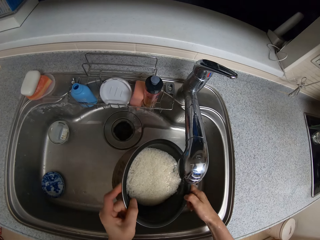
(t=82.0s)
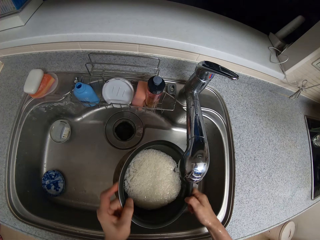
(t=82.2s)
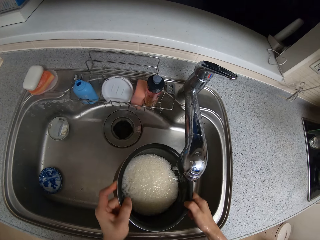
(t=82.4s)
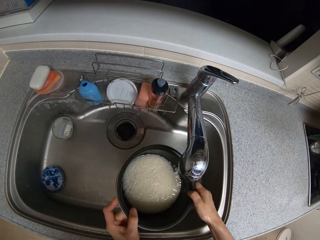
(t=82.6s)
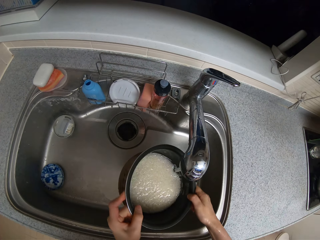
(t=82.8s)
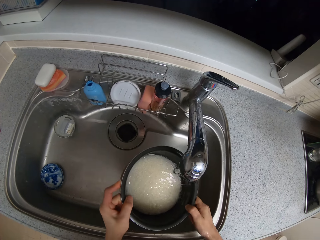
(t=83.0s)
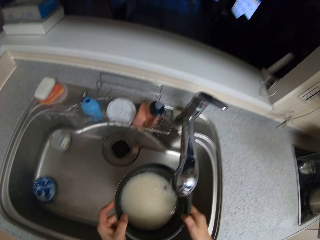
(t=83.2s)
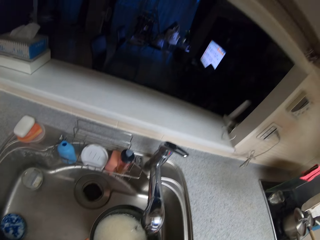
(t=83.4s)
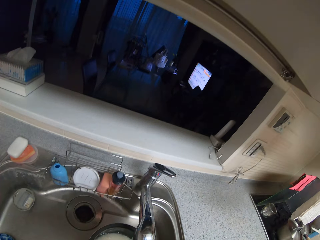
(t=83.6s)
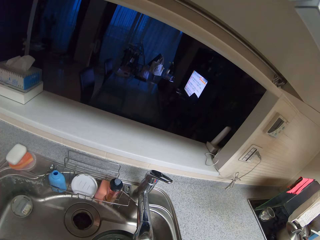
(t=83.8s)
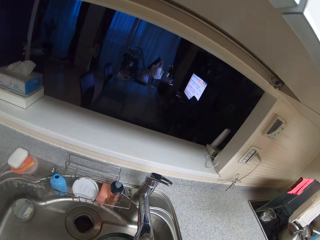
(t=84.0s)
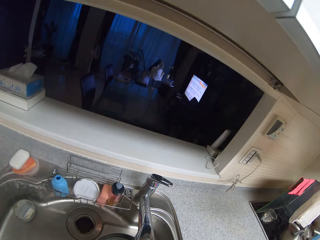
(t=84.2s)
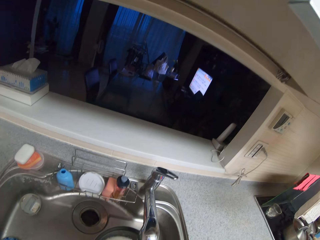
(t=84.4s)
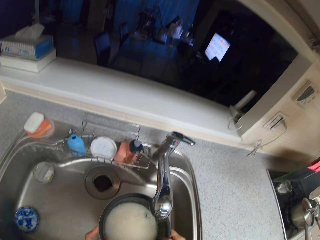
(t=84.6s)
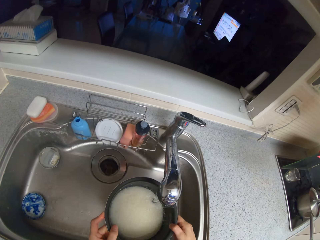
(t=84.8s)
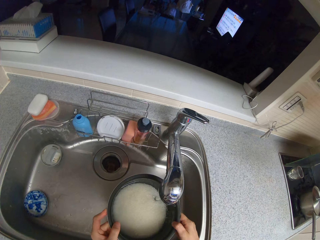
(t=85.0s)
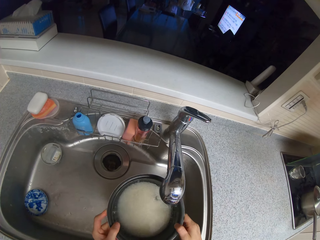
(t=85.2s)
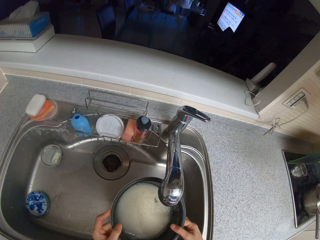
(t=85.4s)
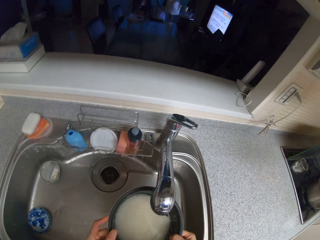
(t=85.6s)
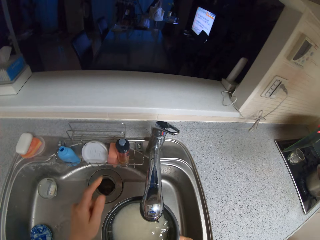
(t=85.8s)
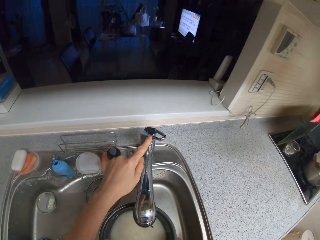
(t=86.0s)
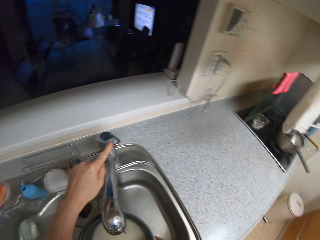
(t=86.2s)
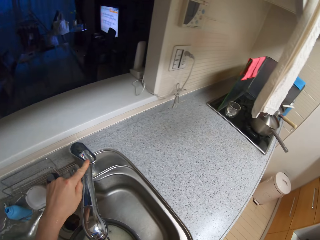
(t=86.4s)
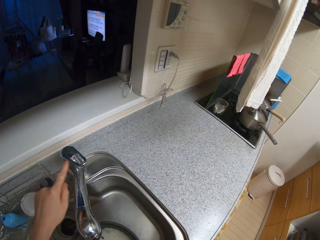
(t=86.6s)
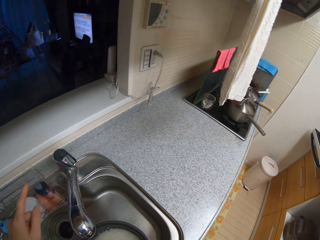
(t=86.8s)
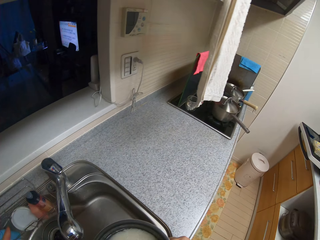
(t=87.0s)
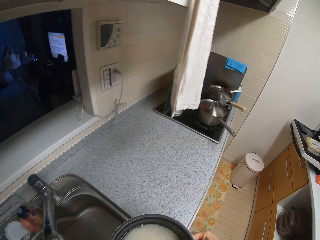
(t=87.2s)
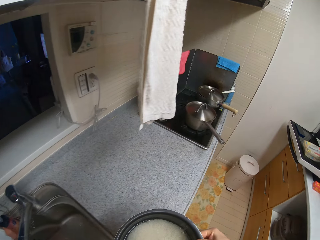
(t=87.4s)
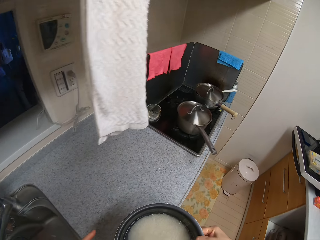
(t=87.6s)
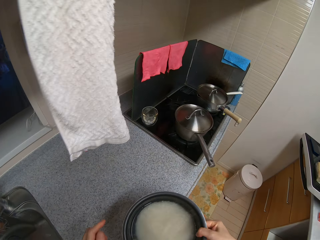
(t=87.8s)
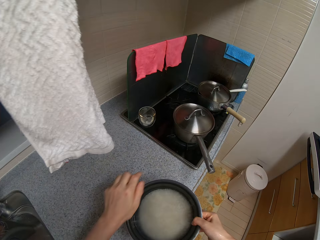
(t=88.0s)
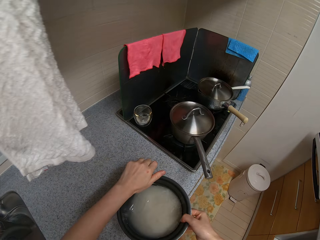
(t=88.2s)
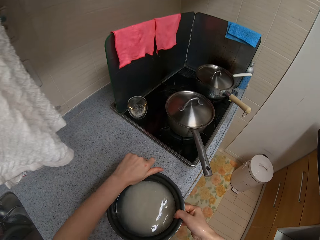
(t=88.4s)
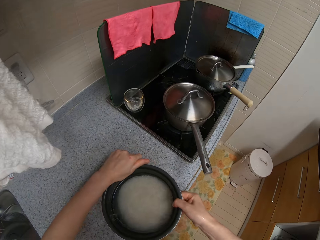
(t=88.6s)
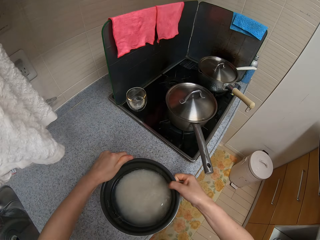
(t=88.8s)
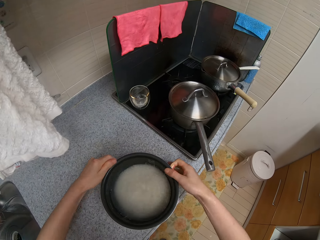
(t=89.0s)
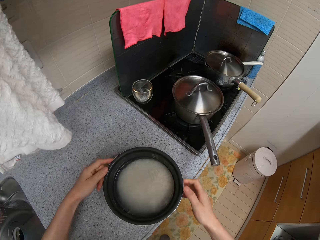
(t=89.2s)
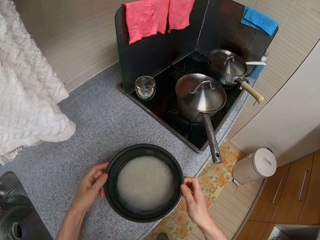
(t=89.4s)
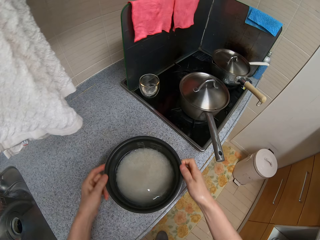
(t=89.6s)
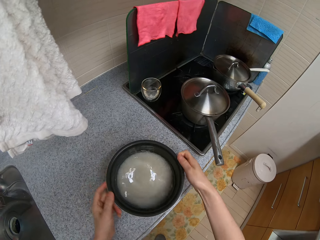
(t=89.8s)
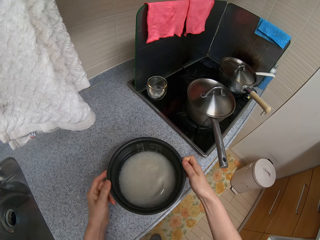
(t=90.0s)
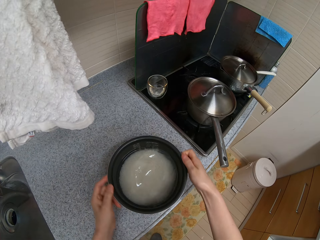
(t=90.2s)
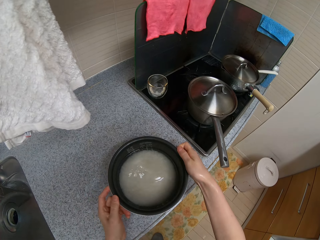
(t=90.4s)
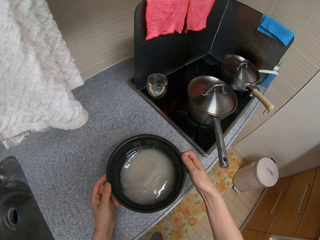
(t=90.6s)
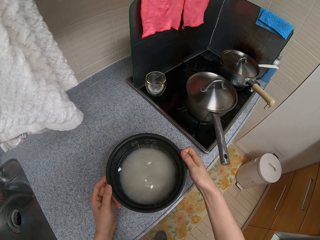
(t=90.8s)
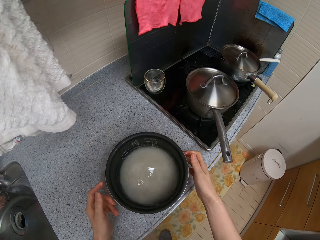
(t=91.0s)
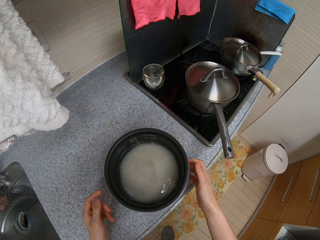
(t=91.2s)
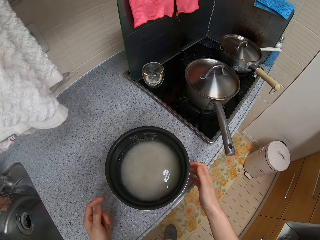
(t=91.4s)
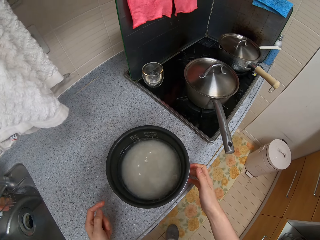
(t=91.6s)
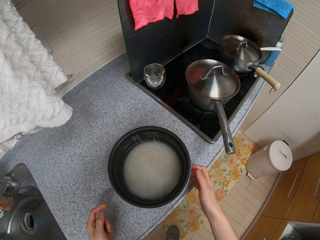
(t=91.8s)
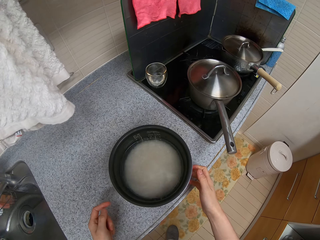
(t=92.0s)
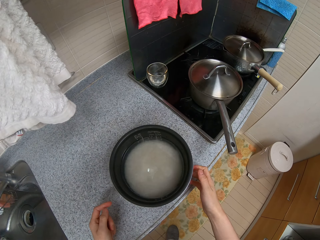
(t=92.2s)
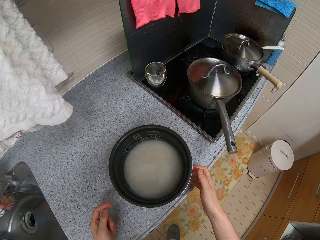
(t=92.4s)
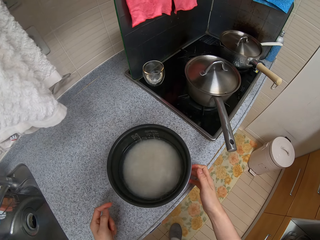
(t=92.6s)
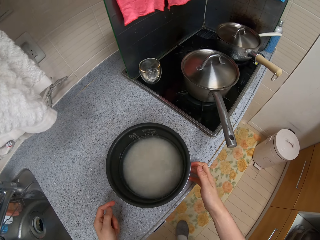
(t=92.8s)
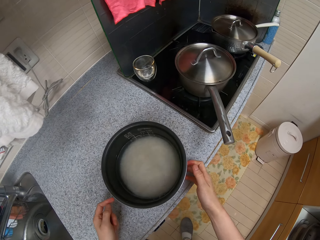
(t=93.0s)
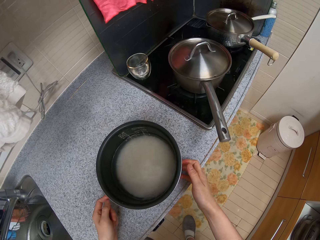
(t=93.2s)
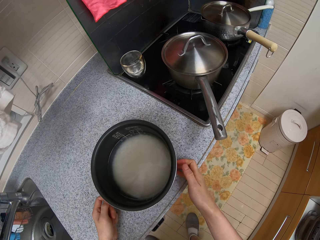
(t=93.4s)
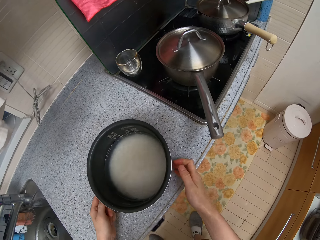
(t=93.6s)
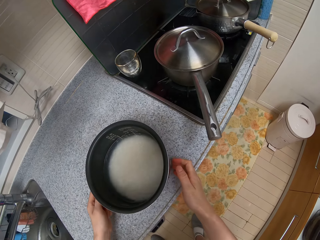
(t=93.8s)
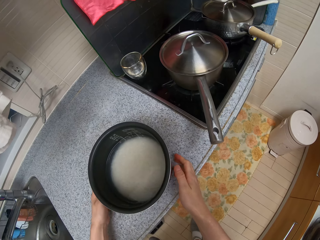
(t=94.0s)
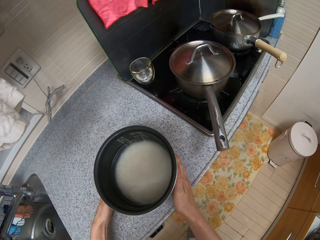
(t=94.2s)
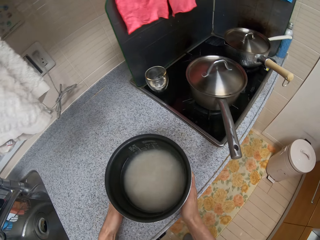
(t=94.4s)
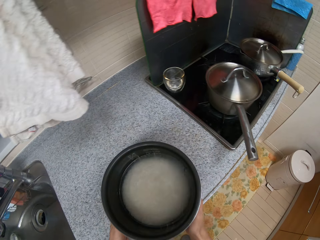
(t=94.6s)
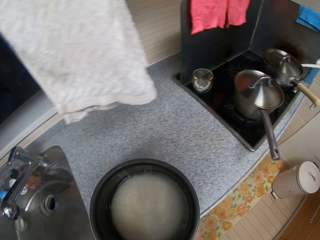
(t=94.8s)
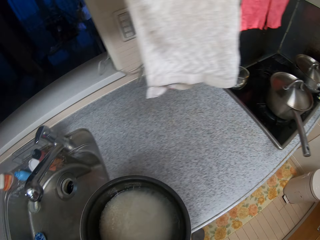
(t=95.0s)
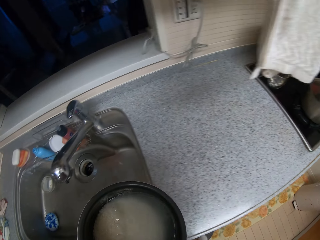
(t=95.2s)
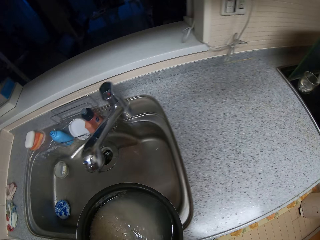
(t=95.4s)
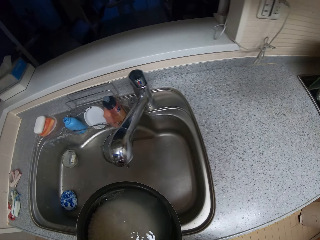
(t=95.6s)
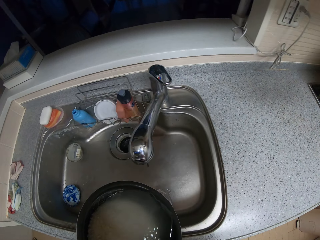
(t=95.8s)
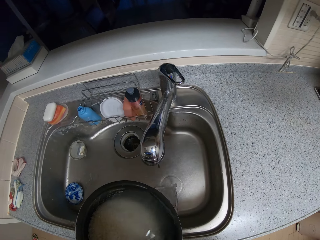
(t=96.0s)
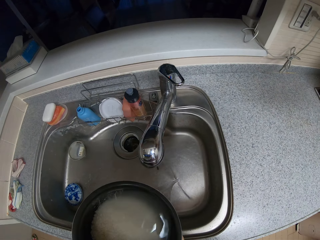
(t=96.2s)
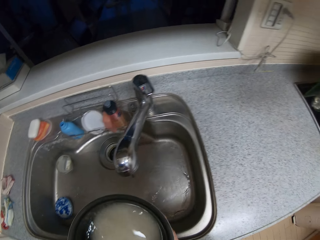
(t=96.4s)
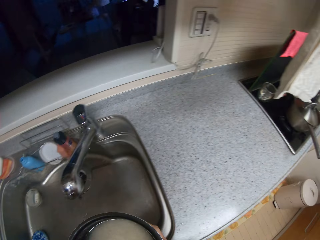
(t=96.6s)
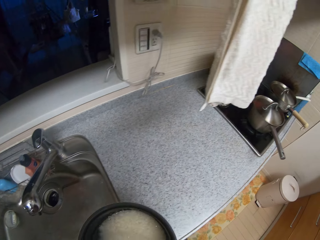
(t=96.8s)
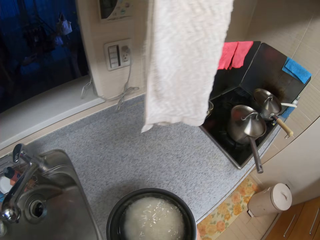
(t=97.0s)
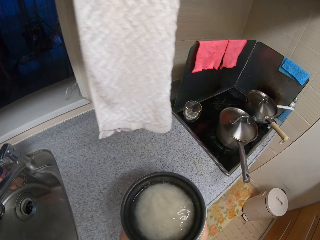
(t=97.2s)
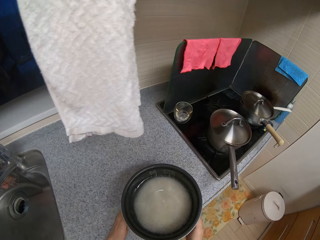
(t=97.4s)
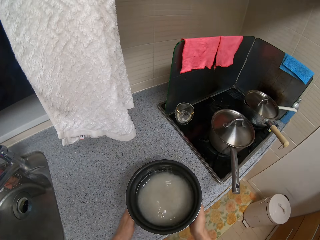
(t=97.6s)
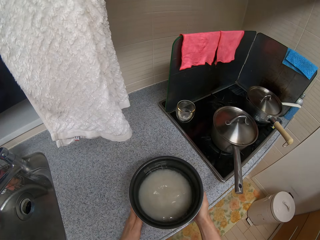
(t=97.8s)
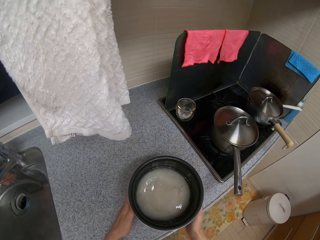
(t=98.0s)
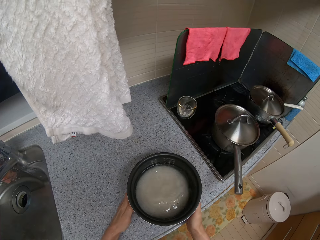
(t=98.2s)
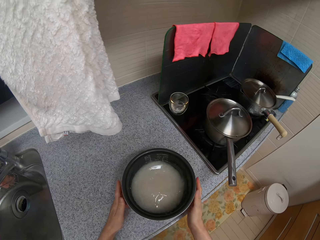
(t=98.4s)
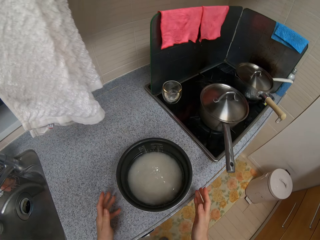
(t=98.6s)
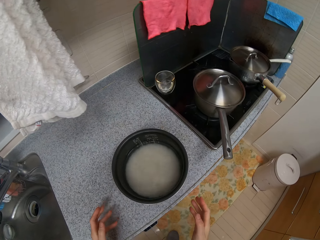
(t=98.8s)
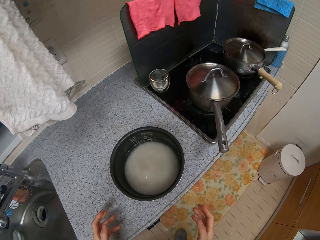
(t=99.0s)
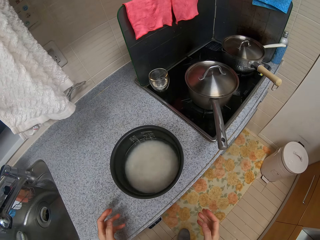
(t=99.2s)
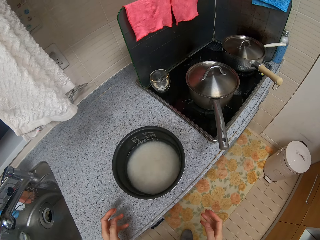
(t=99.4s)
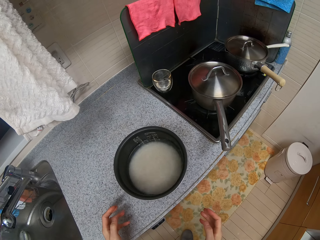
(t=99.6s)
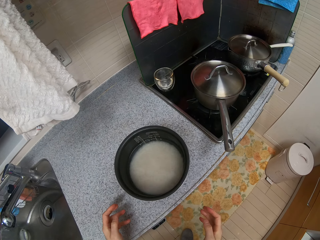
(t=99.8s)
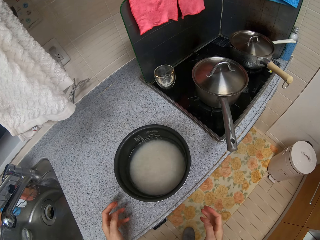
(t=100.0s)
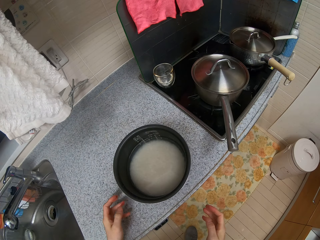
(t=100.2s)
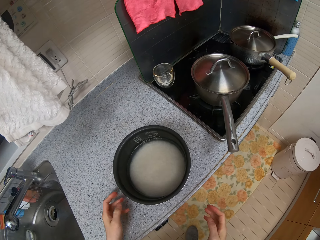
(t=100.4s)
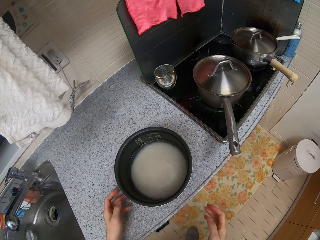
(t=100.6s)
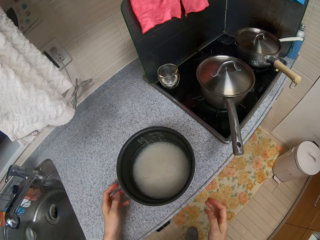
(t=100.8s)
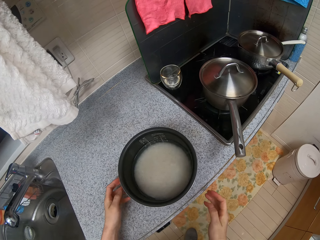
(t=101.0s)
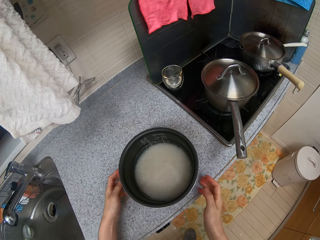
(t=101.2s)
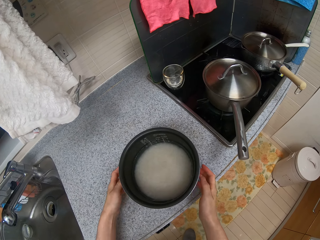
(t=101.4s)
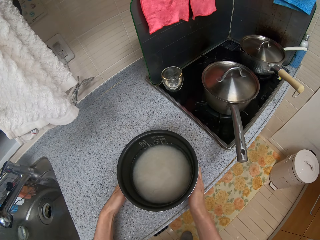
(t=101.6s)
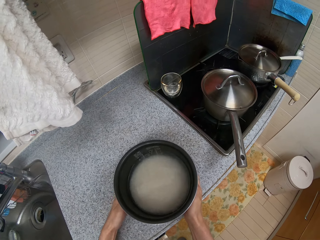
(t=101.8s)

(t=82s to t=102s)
The camera wearer holds a bowl of rice or pot with both hands. They run water into the pot. They look in the sitting room. They turn the tap off using their left index finger. They drop the bowl of rice on a kitchen countertop using both hands. They shake the bowl of rice on the kitchen countertop using both hands. They stop shaking the pot. They pick up the bowl of rice using both hands. They pour water from the bowl of rice into a sink using both hands. They drop the bowl of rice on the kitchen countertop. They shake the pot. They look at the water level in the pot.

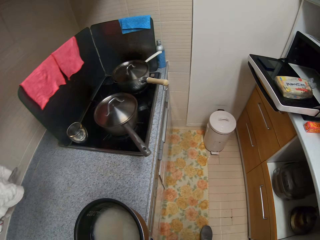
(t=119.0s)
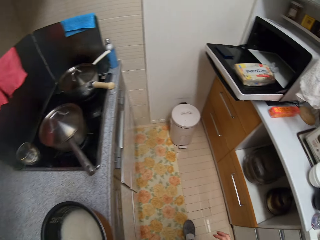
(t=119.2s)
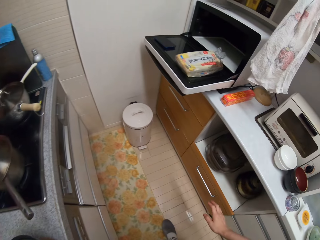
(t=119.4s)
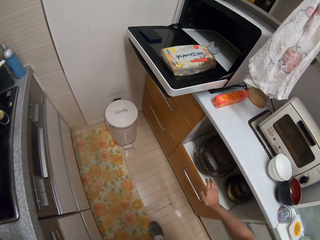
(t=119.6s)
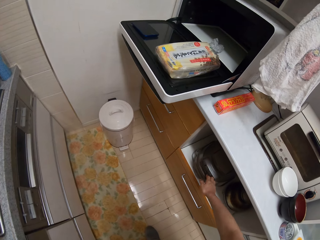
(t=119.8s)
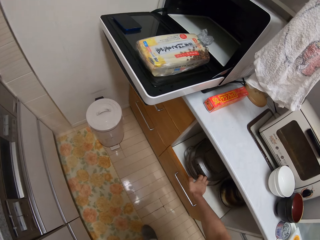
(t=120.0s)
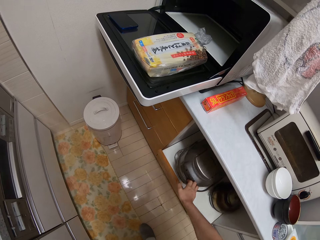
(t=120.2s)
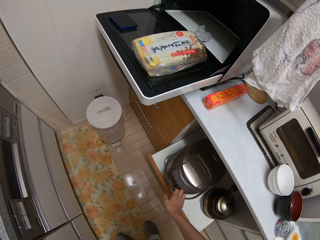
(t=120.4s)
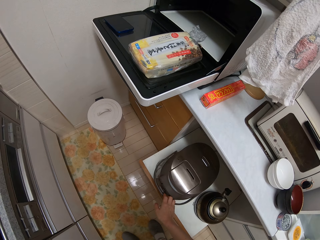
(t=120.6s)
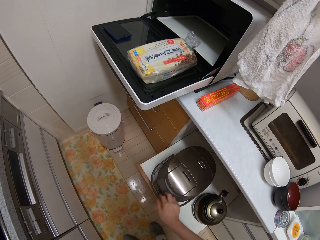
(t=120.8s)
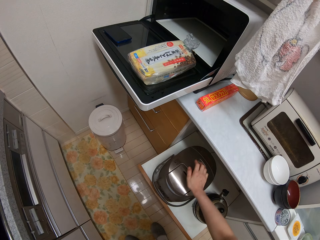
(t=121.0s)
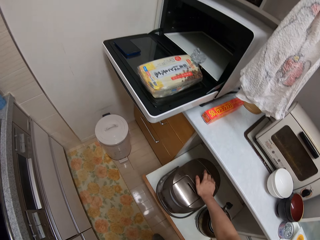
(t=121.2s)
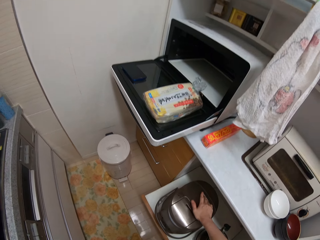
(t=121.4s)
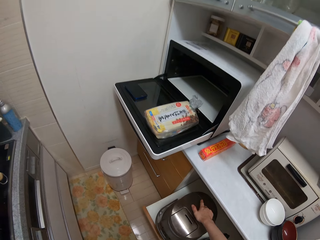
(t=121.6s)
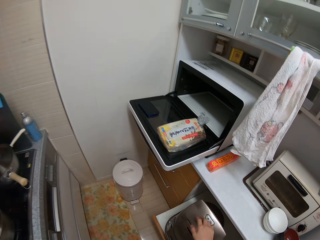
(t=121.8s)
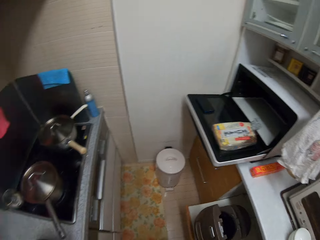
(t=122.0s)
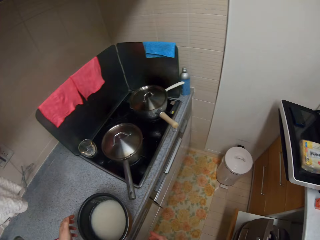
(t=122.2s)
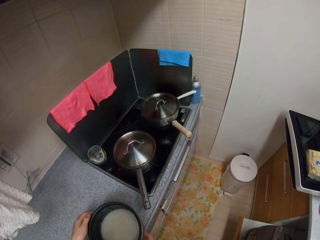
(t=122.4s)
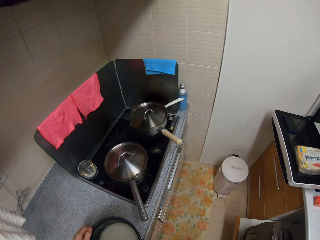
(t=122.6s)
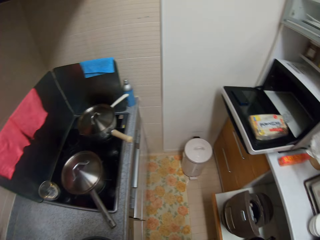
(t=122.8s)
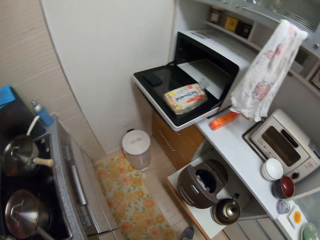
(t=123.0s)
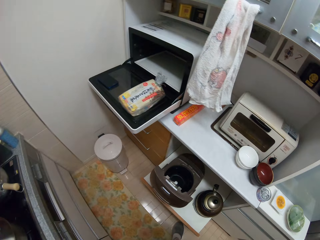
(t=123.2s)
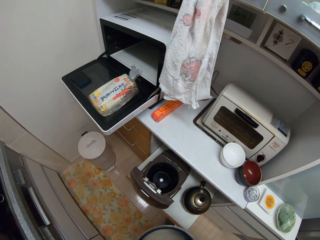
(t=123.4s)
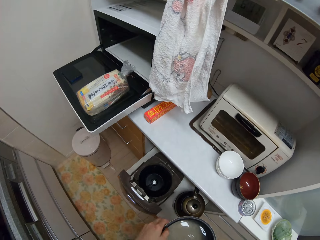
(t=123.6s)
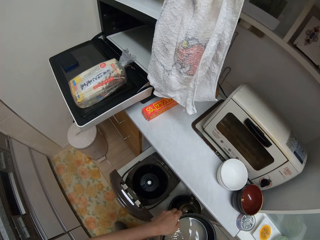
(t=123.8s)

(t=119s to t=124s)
The camera wearer draws out a drawer using their right hand. They open a rice cooker with their right hand. They pick up a bowl of rice using both hands.
